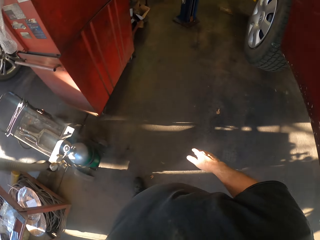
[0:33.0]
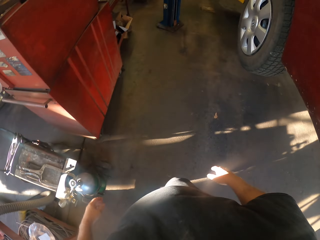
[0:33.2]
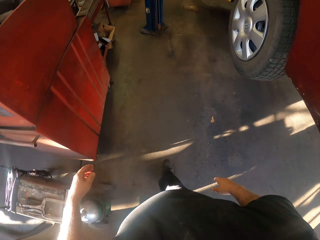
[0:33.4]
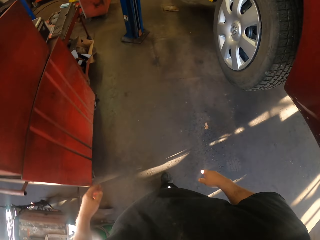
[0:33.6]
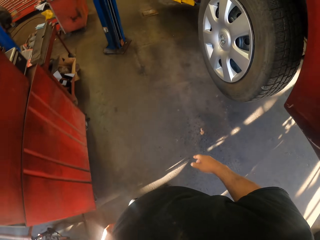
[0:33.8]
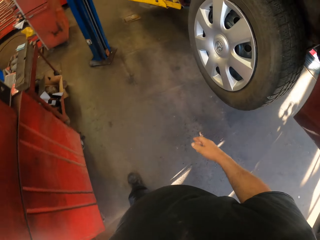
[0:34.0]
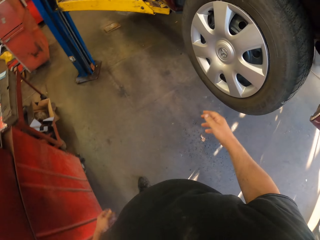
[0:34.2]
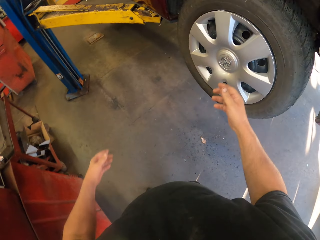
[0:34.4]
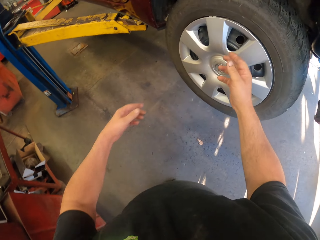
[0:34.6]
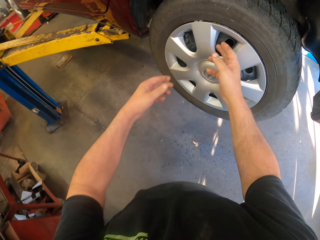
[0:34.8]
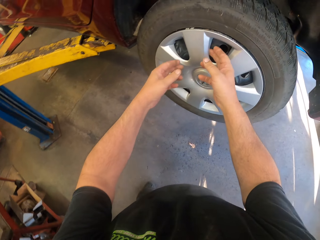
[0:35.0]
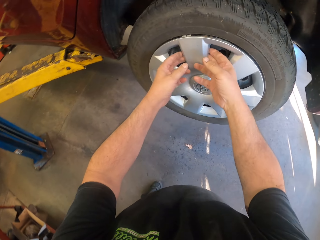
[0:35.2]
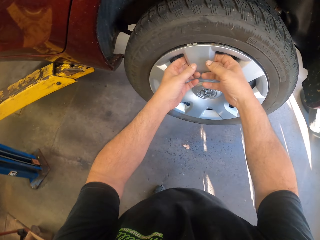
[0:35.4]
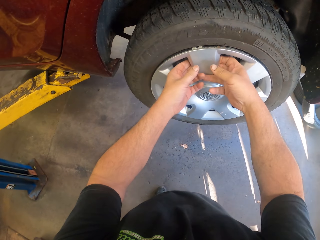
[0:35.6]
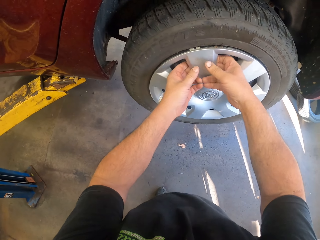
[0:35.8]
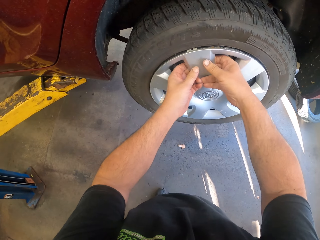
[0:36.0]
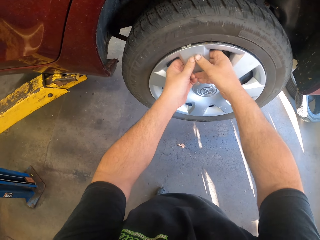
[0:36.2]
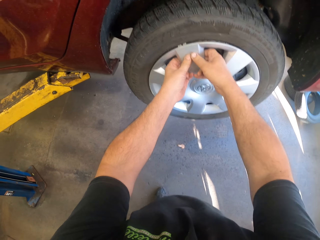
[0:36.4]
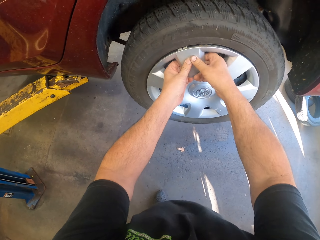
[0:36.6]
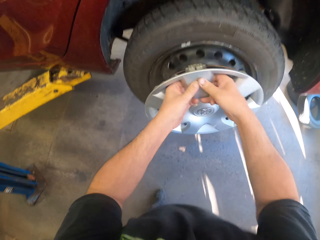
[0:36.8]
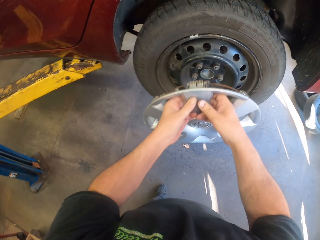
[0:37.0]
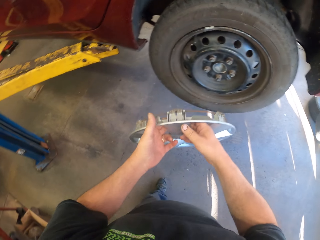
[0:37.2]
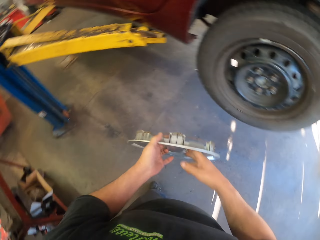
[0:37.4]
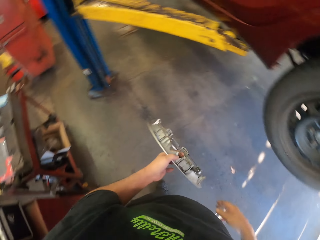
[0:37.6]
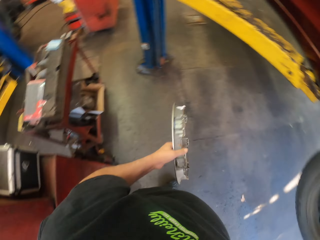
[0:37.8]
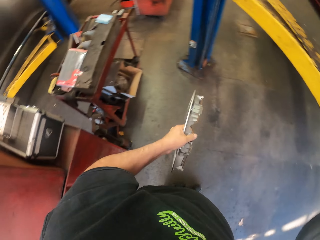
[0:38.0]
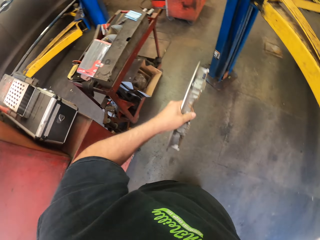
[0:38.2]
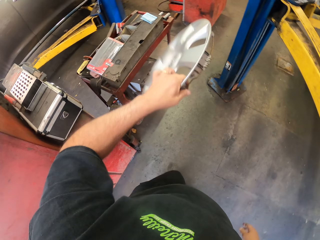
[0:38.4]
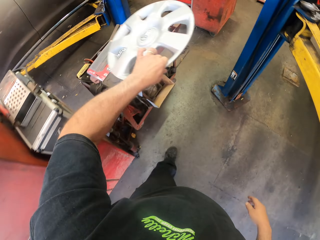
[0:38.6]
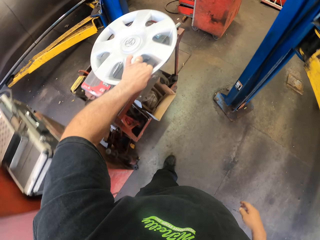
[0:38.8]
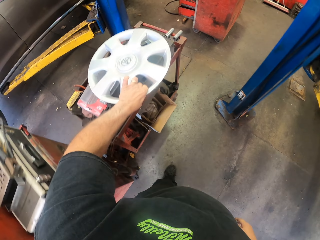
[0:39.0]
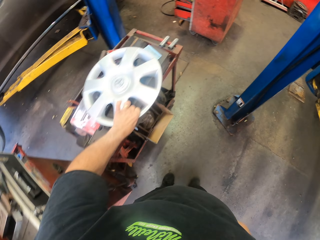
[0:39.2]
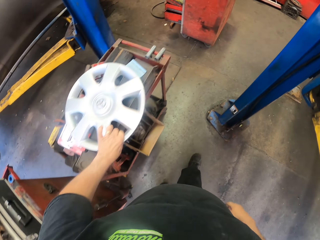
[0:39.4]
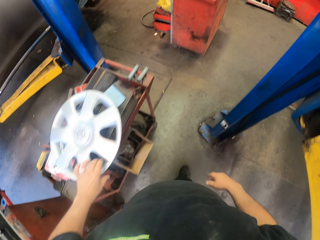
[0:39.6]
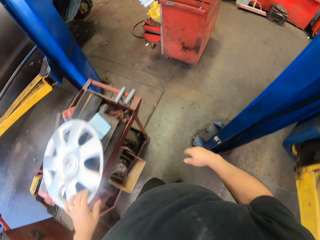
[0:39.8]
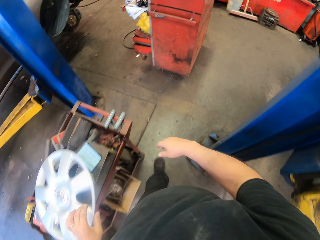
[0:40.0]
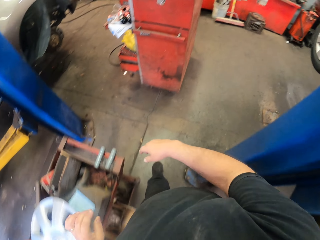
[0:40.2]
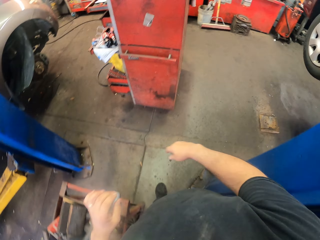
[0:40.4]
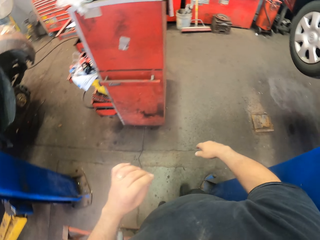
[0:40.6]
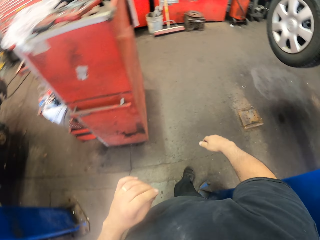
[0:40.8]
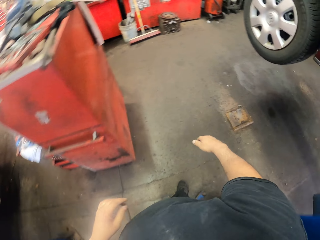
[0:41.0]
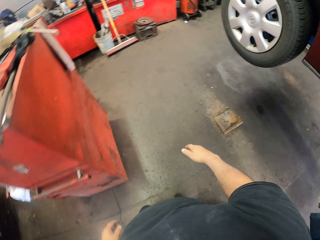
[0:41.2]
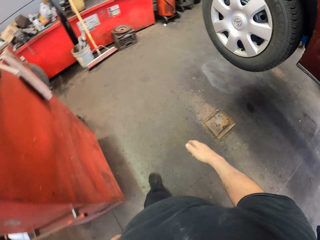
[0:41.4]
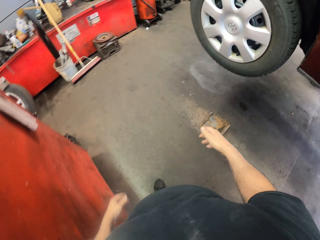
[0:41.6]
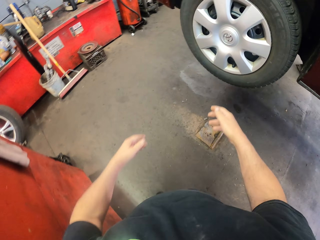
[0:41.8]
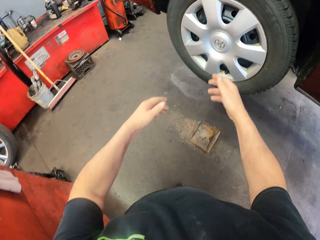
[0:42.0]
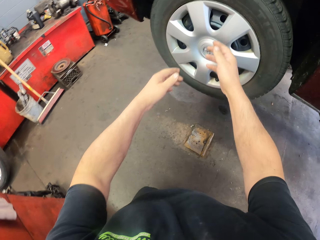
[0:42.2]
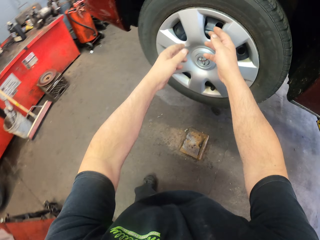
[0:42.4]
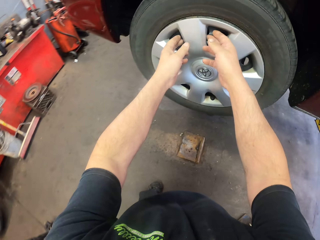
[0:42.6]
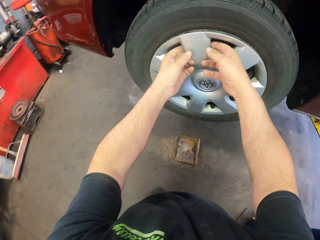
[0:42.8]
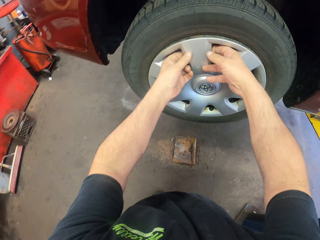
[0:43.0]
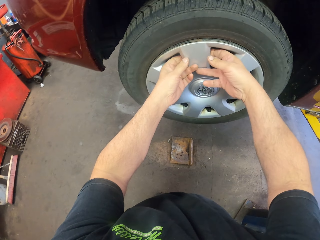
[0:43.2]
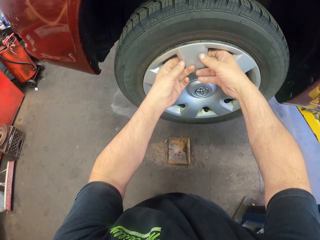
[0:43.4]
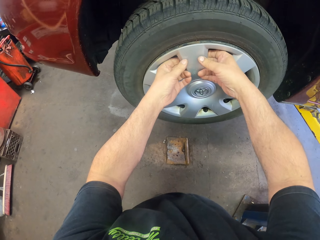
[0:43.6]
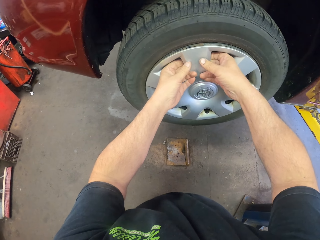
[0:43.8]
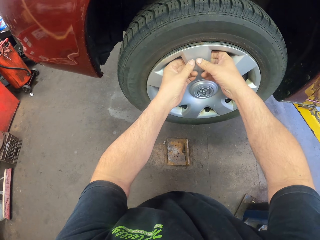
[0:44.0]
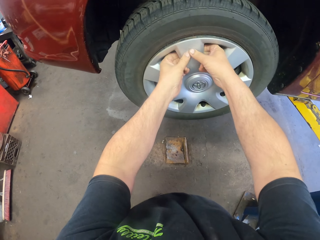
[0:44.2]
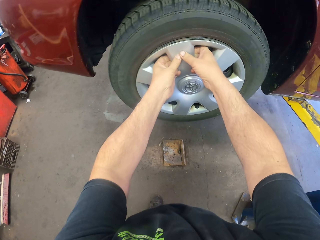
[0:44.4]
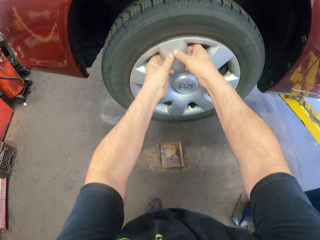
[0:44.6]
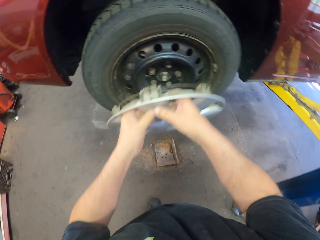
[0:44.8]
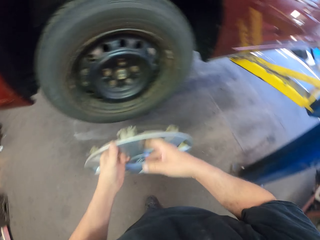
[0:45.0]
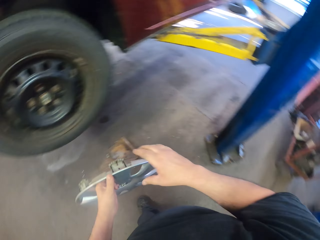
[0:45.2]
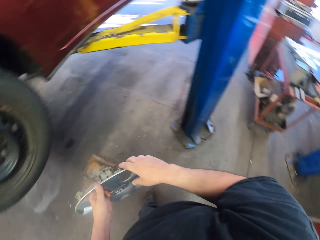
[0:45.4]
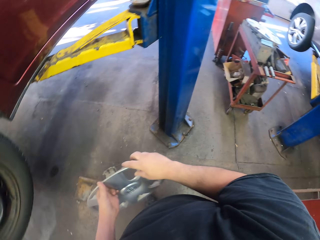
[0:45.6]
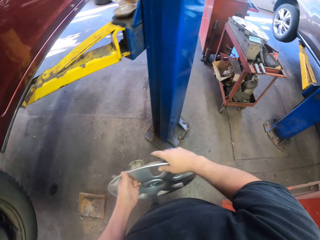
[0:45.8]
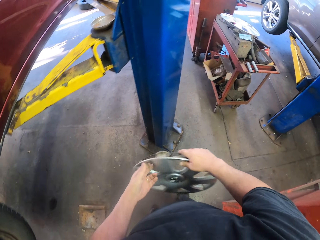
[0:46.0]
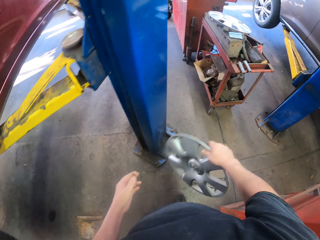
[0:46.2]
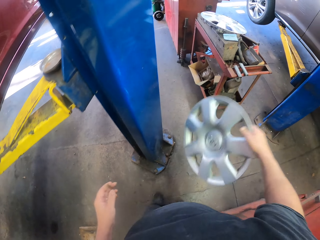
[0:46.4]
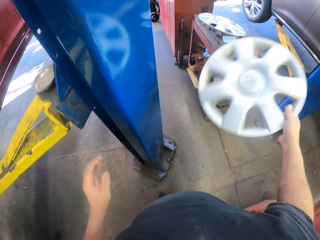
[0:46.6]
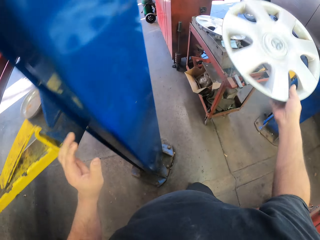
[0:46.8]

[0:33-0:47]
The camera wearer removes the hubcap from the tire. They put the hubcap on the stand. They walk around in the garage. They remove the hubcap from the tire.

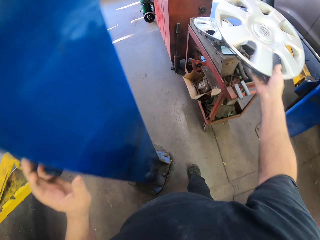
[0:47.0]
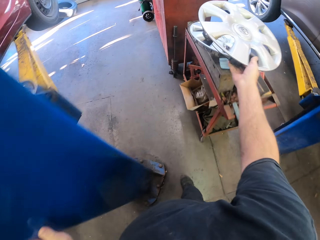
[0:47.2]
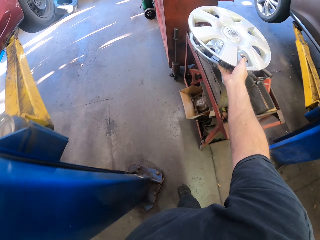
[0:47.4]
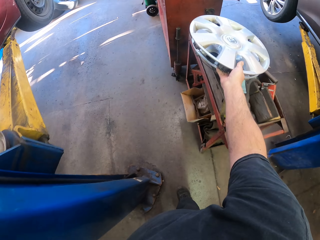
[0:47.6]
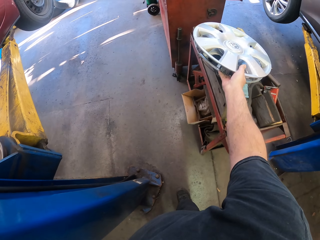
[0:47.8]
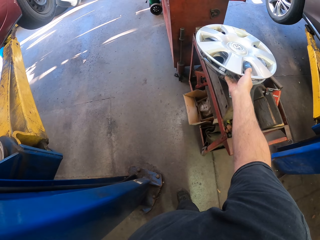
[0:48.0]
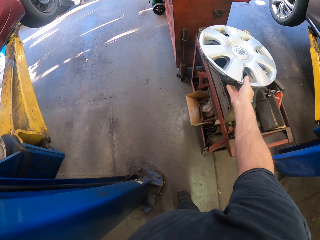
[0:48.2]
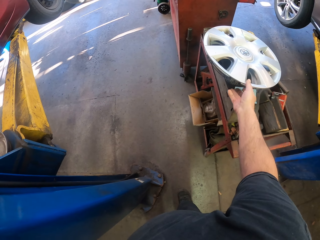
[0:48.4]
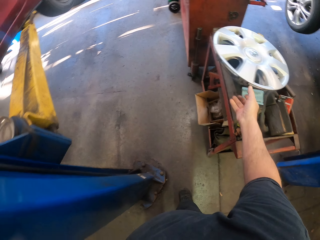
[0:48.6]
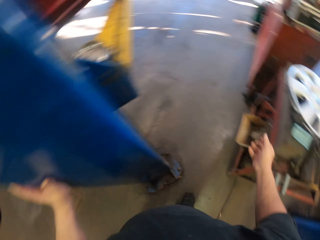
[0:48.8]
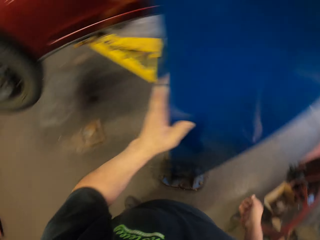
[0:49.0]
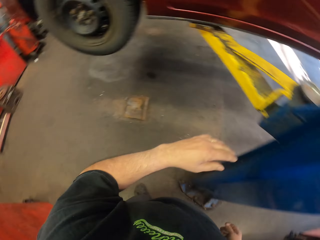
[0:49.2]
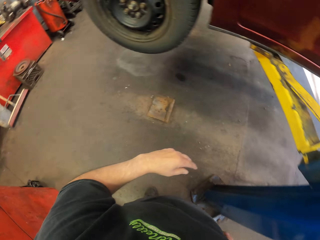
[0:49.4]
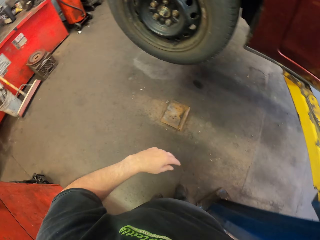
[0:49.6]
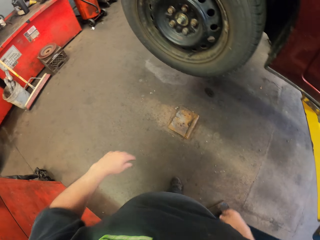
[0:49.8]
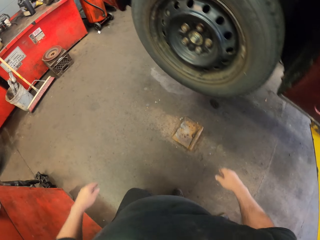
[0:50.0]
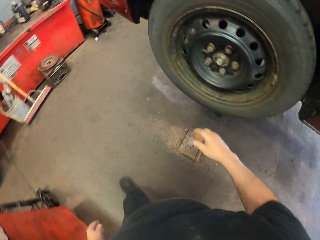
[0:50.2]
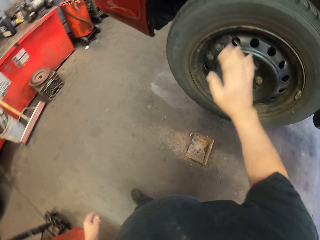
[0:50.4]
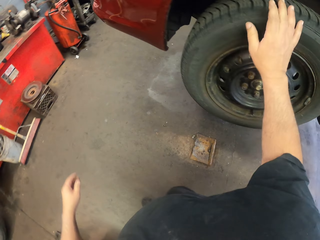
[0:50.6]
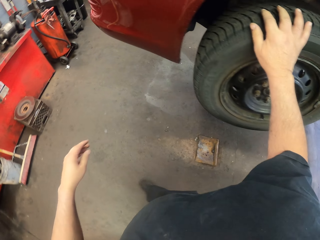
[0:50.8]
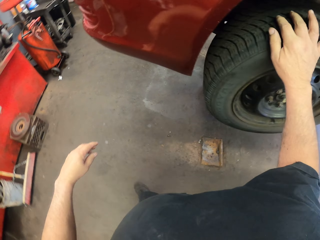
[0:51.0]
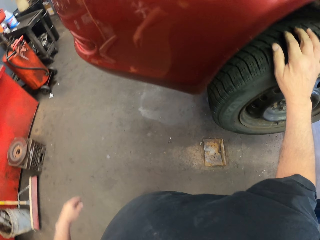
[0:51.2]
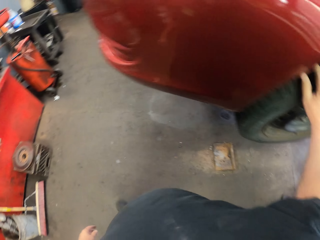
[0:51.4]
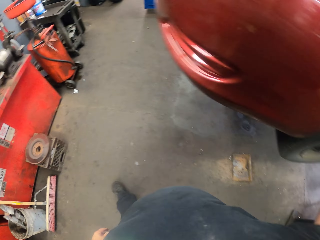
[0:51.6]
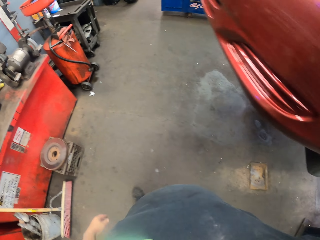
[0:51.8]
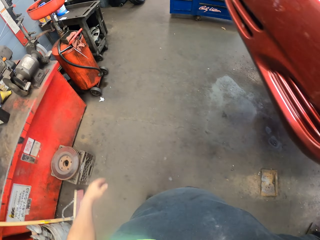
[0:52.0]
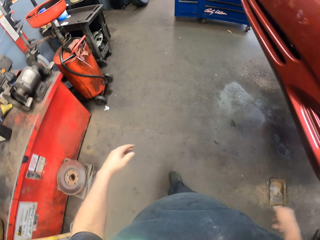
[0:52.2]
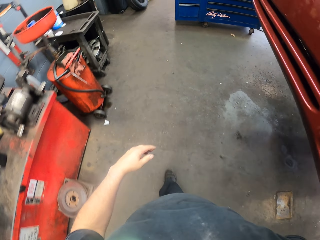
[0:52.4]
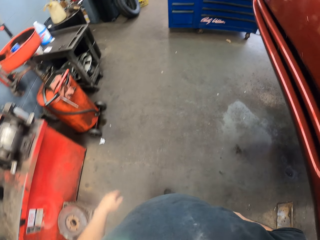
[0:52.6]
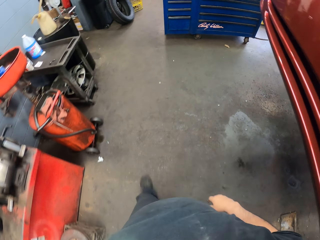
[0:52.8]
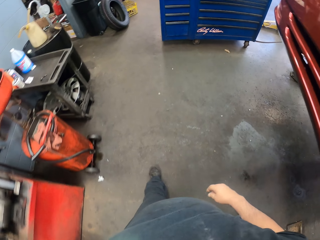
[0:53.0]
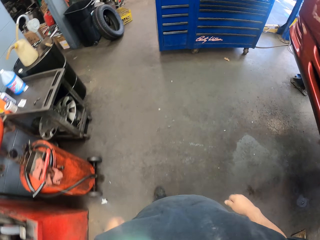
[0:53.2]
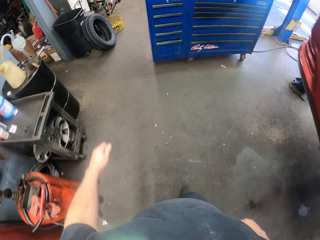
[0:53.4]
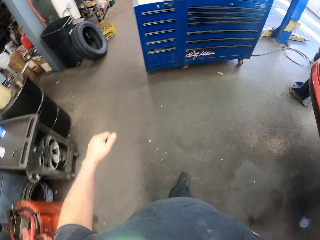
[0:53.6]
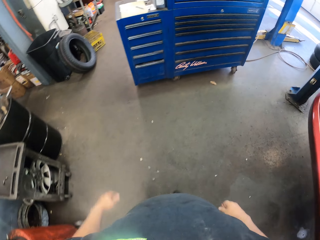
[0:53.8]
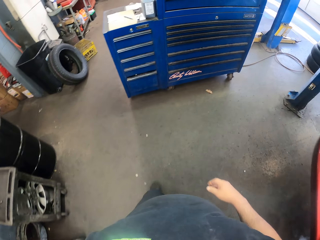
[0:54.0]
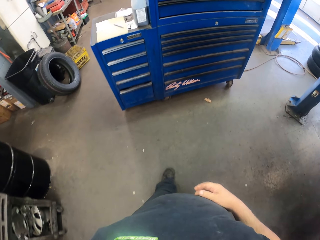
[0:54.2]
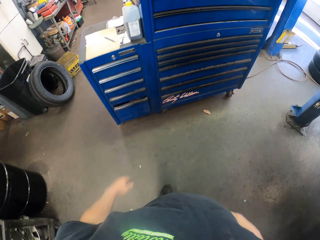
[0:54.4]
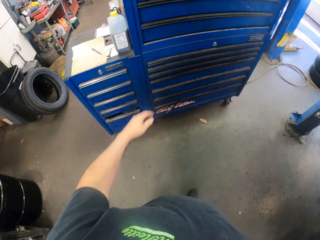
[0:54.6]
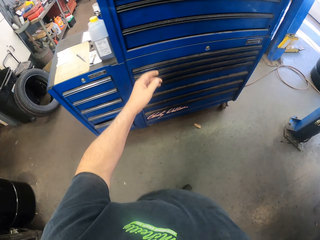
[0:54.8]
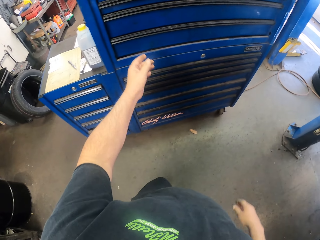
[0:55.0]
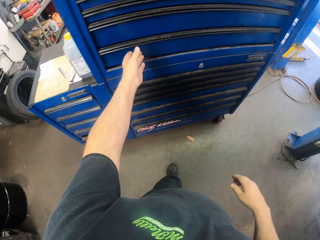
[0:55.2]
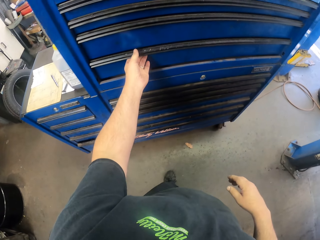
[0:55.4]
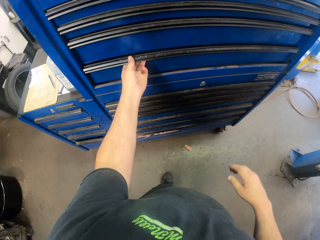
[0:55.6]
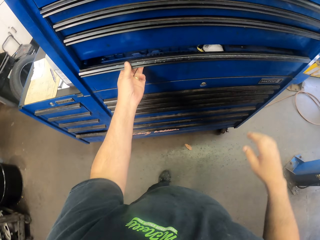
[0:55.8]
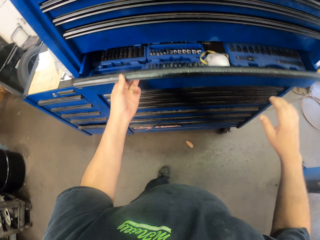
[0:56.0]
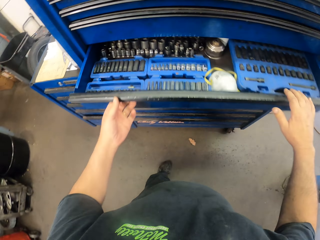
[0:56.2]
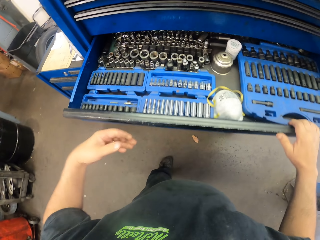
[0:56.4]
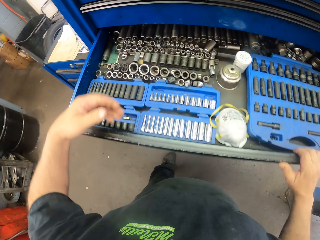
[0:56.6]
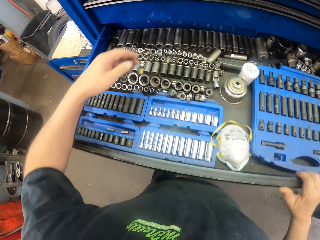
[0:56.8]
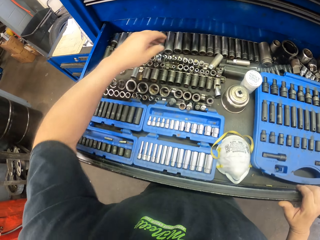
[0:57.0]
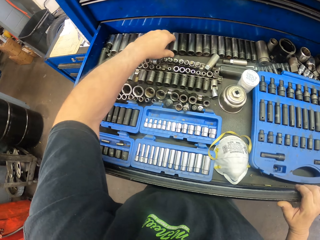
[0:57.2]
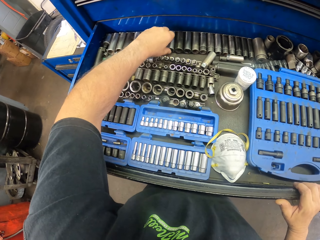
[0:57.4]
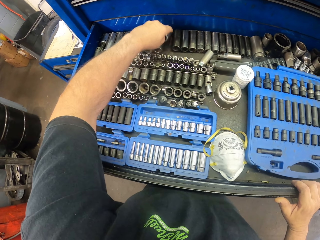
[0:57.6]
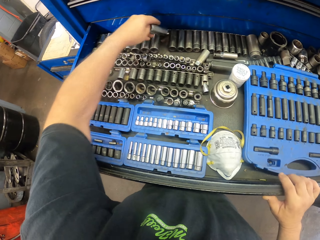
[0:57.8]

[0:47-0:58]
The camera wearer puts the hubcap on the stand. They touch the tire. They walk around in the garage. They pull open the drawer.
